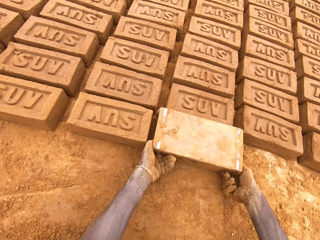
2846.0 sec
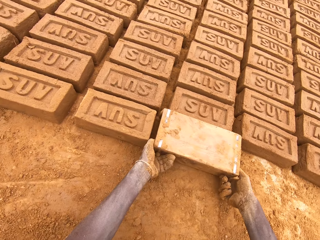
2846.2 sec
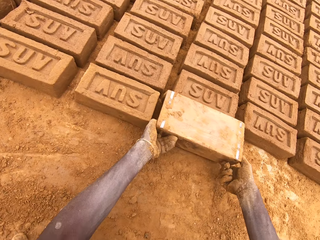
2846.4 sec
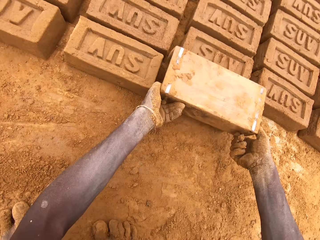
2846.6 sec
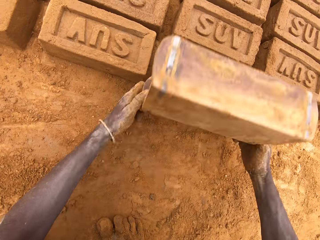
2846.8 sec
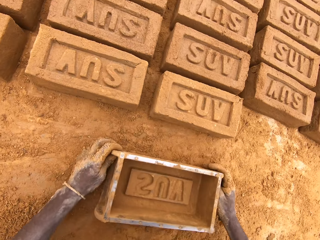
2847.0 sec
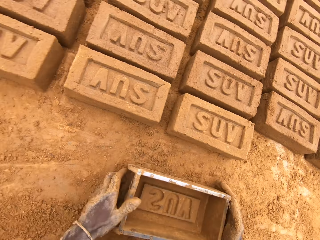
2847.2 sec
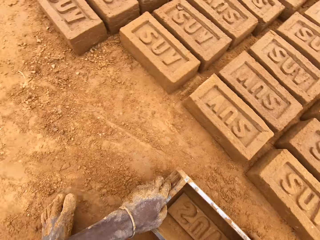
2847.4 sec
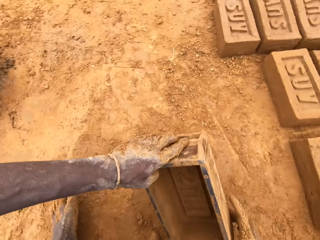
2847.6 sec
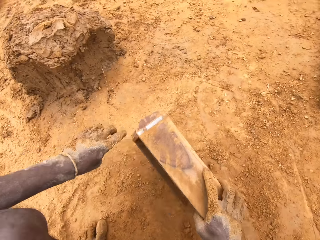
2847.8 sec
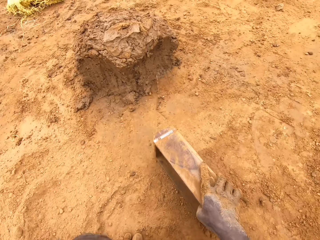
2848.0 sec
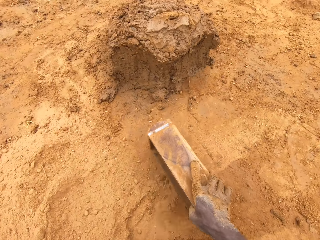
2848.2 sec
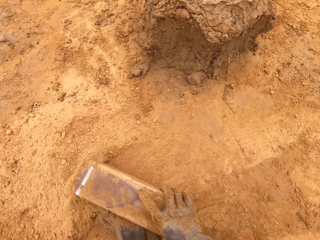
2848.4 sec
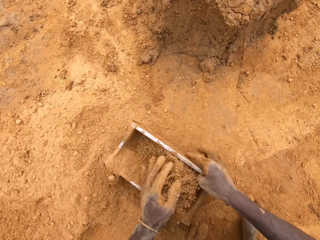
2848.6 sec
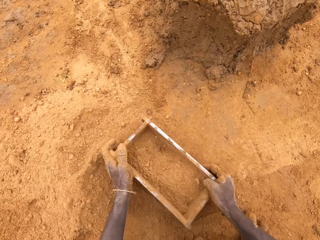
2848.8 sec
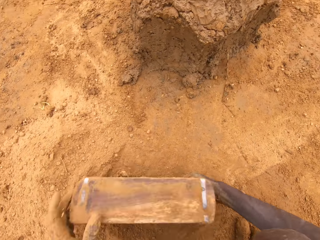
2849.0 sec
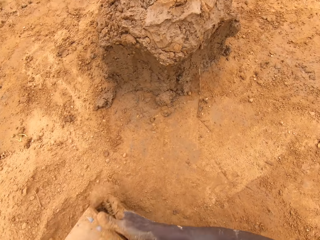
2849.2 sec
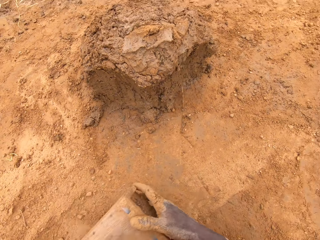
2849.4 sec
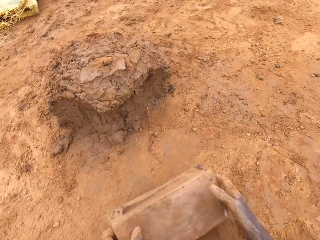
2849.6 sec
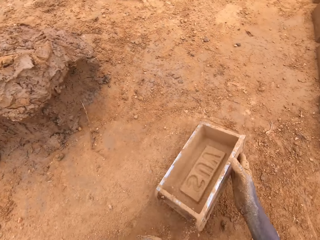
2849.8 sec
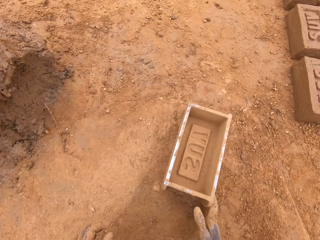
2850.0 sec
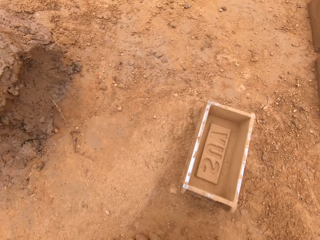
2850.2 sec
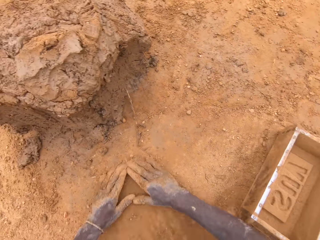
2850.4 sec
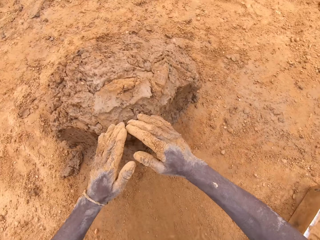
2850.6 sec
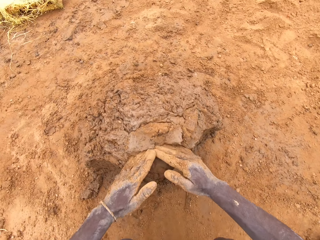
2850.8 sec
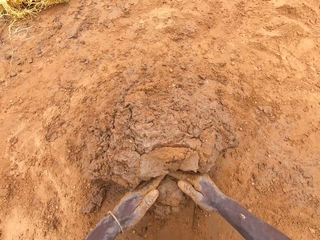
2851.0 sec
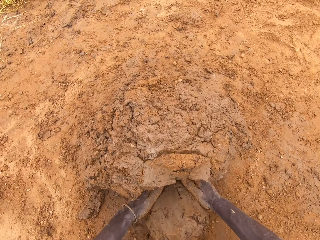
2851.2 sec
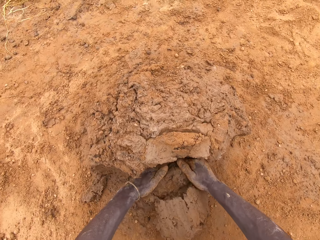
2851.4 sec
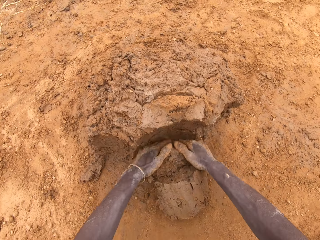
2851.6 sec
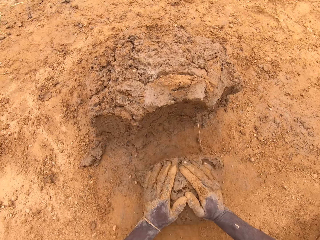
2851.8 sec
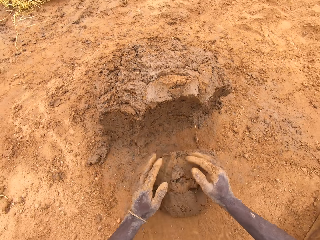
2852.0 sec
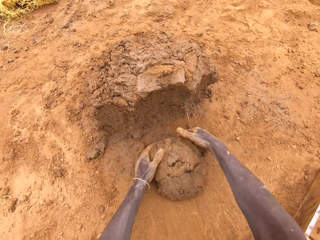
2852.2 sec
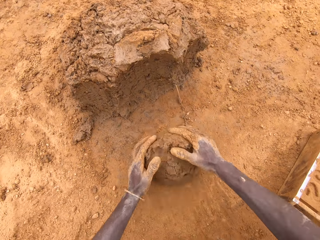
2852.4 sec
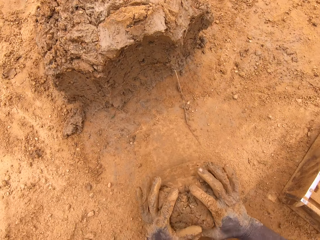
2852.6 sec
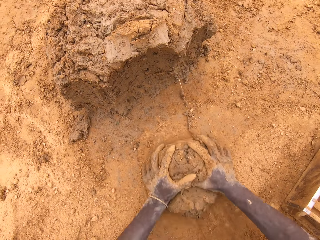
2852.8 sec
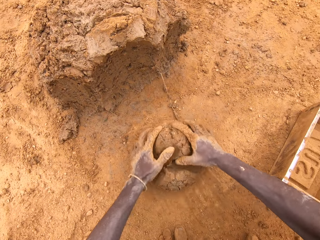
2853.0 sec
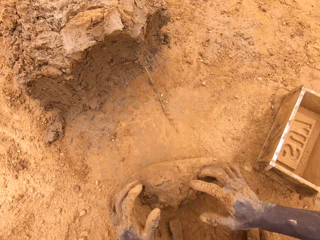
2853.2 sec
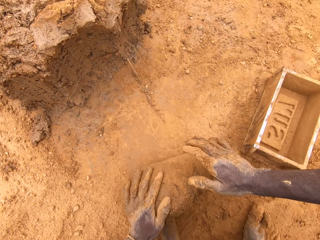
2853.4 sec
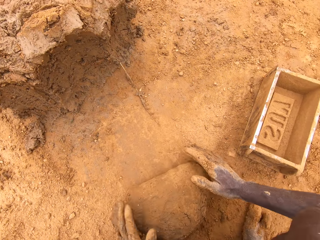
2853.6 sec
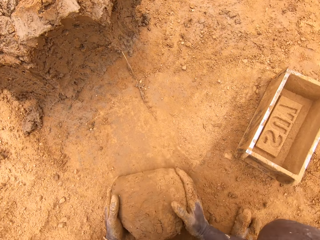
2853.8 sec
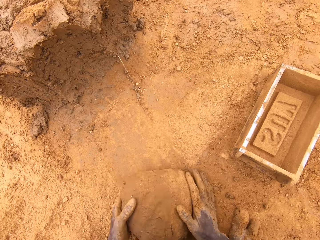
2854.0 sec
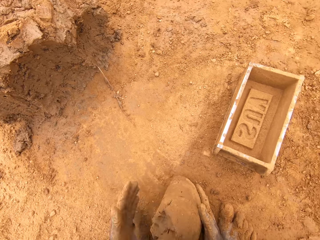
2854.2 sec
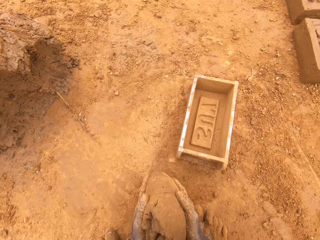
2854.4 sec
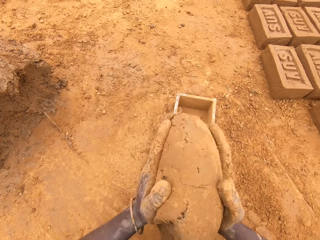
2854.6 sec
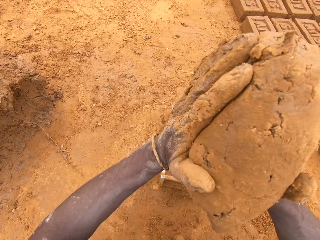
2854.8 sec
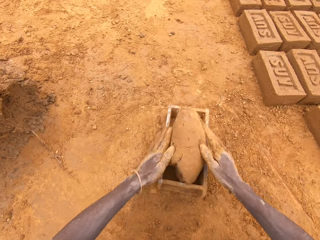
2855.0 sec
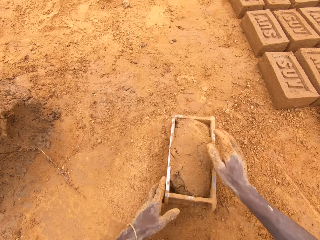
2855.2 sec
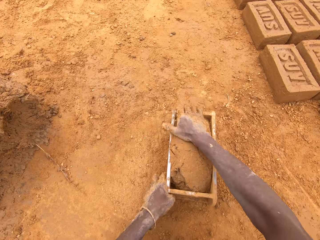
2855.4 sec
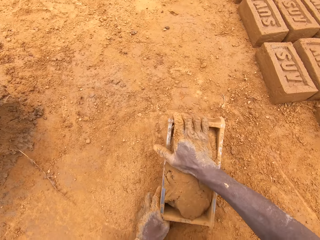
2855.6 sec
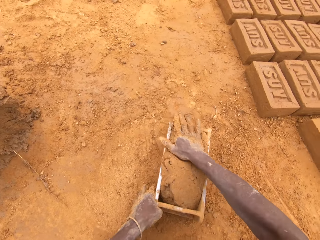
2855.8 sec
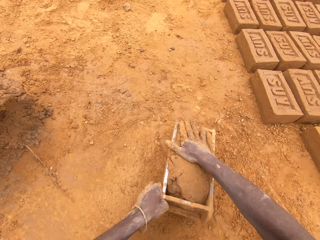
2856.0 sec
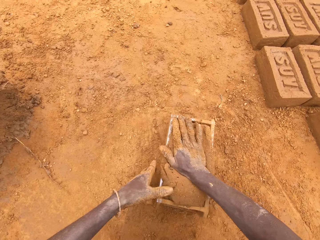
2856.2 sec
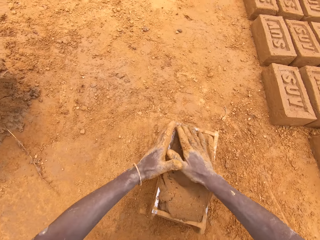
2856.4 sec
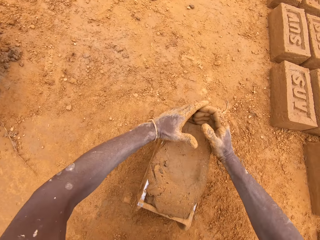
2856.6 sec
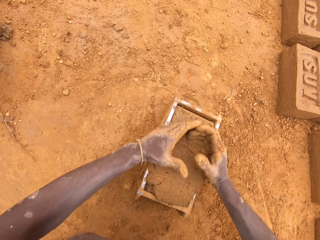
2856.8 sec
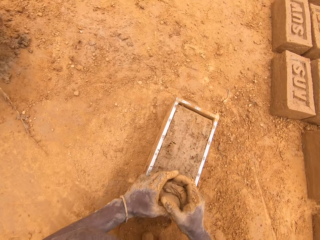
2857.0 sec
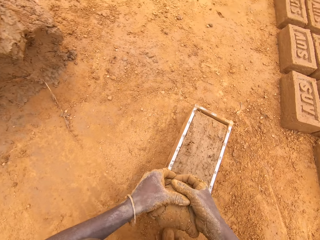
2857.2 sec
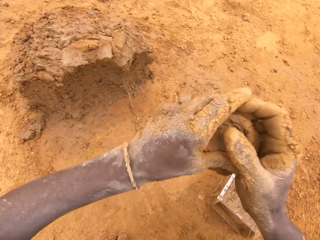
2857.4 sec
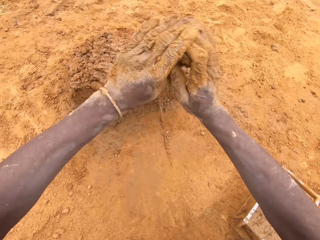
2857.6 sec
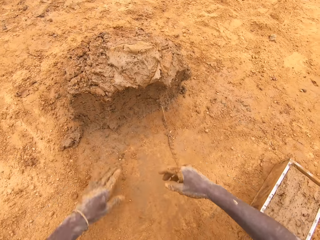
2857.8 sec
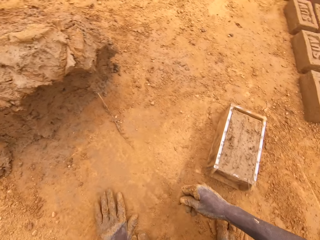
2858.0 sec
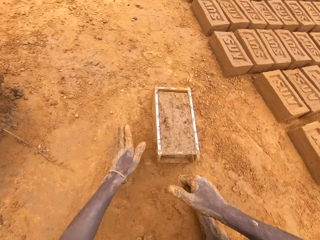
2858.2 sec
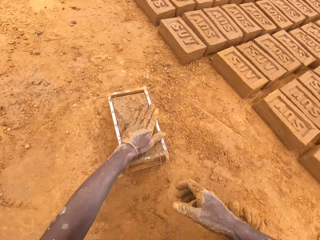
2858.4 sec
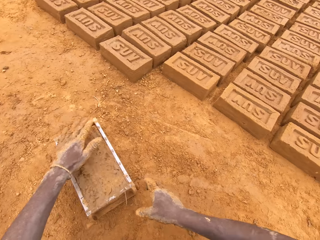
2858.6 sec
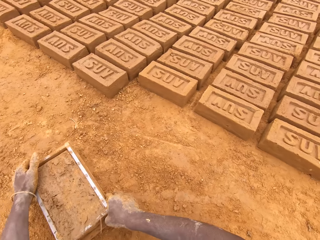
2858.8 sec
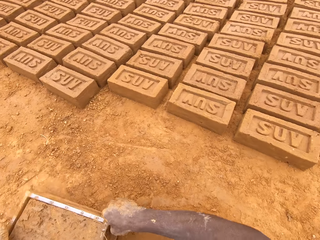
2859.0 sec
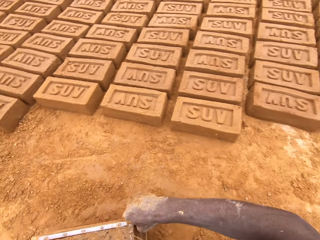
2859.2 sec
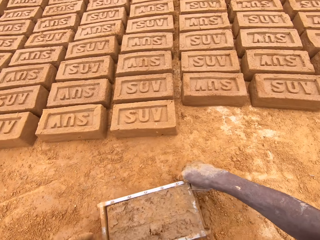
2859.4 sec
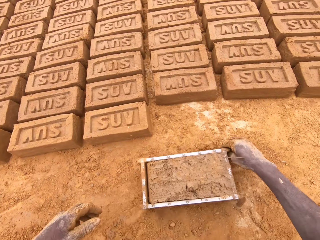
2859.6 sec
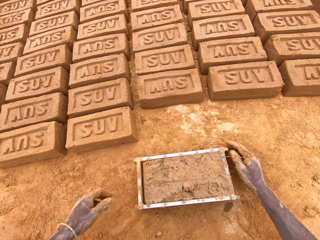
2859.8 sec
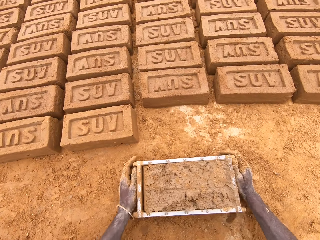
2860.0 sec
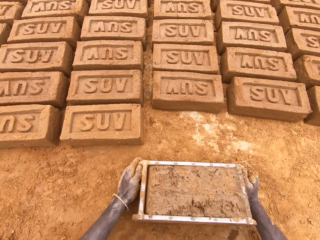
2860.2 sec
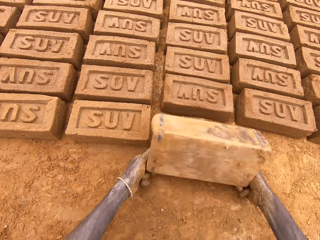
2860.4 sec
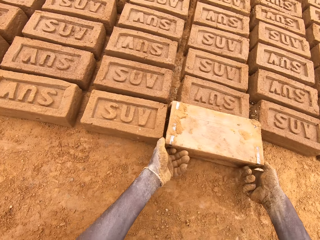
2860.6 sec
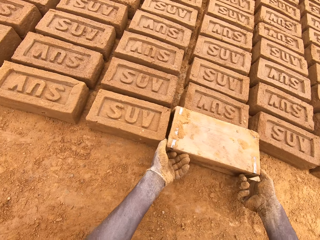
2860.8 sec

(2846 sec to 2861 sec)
The camera wearer inverts the box or brick mold. He puts molded clay on the ground. He pulls the box and moves the box. He spreads soil in the brick mold. He puts soil in the box. He pours the soil. He puts down the brick mold on the ground. He cuts clay with his hands. He scoops soil with the hands. He molds clay on the ground. He puts clay in the brick mold. He moves the box. He scoops clay from the brick mold. He levels the clay in the box. He heaps the clay. He puts down clay on the ground. He picks up the brick mold. He moves the box. He puts down molded clay on the ground. He inverts the box on the ground.

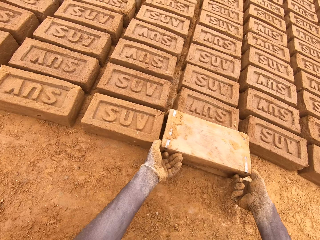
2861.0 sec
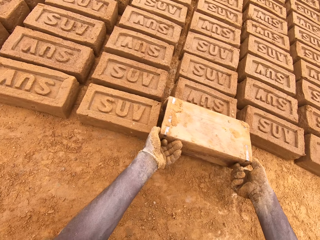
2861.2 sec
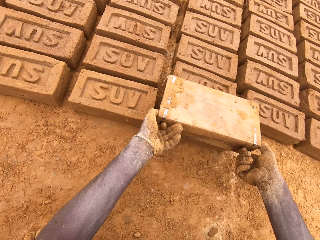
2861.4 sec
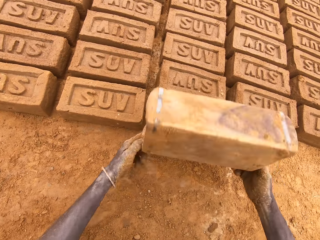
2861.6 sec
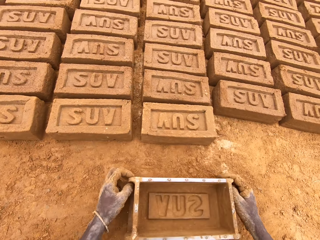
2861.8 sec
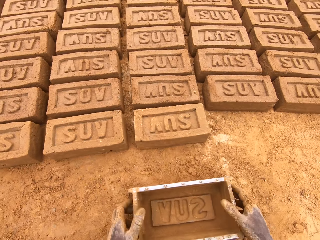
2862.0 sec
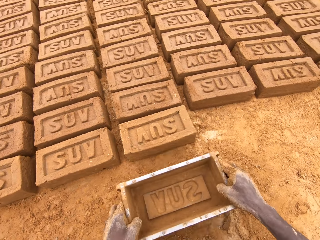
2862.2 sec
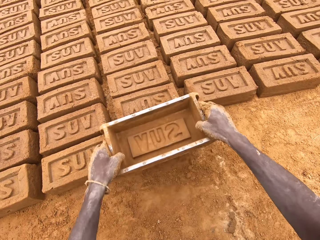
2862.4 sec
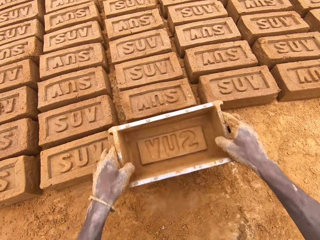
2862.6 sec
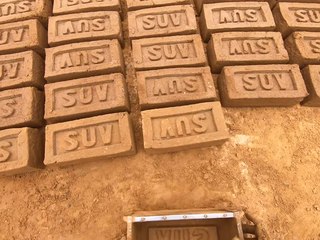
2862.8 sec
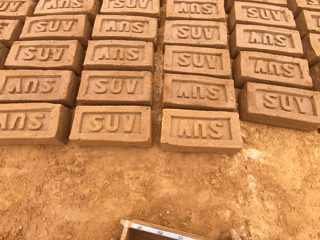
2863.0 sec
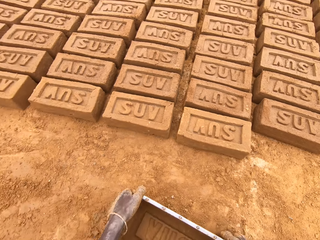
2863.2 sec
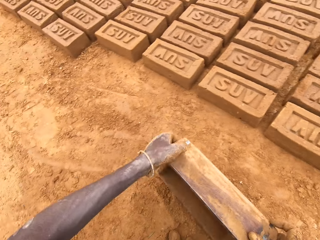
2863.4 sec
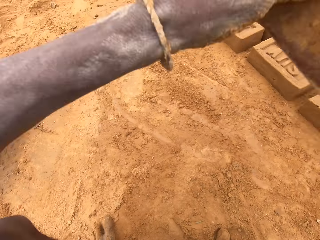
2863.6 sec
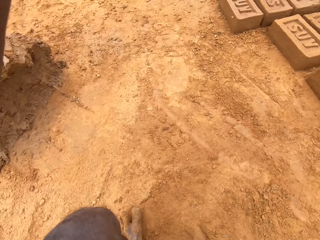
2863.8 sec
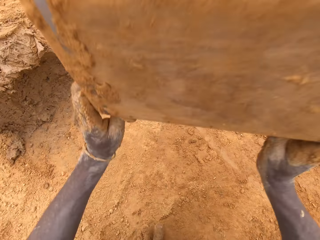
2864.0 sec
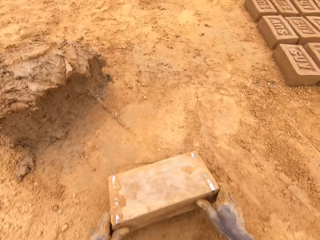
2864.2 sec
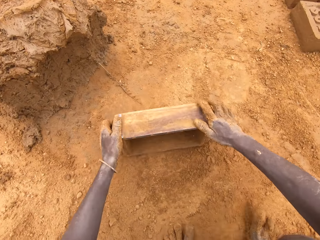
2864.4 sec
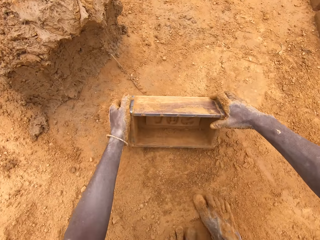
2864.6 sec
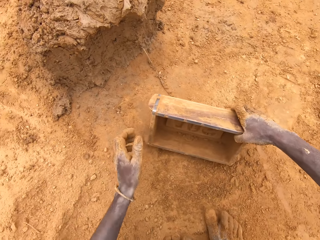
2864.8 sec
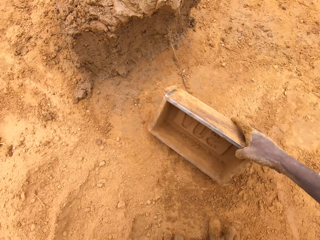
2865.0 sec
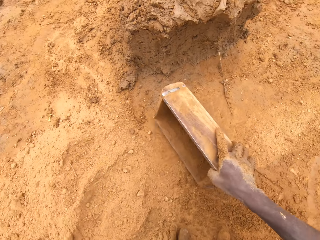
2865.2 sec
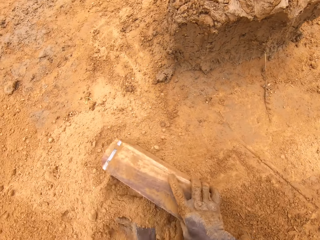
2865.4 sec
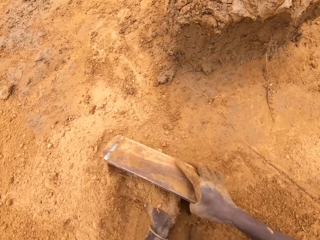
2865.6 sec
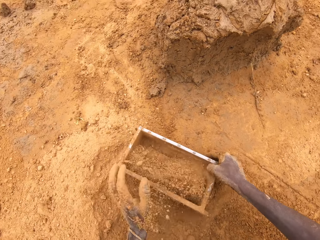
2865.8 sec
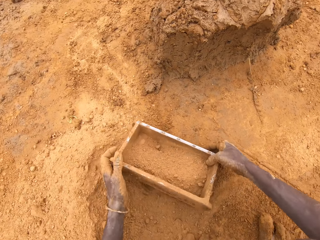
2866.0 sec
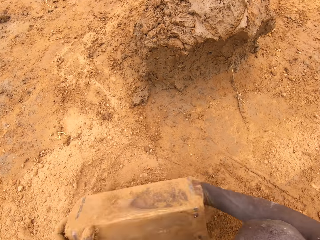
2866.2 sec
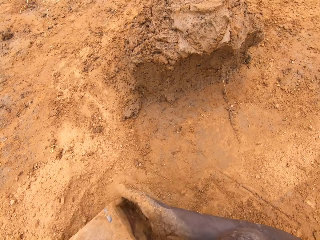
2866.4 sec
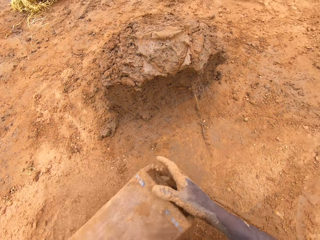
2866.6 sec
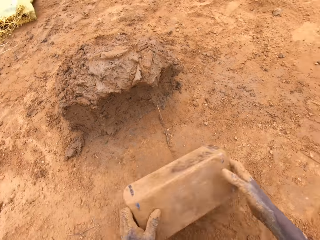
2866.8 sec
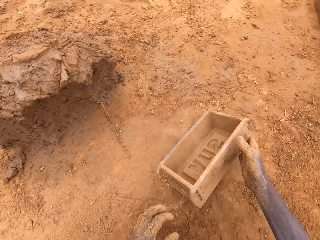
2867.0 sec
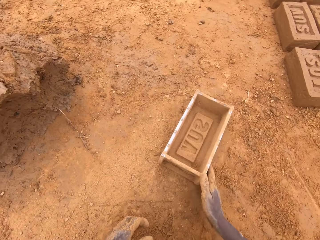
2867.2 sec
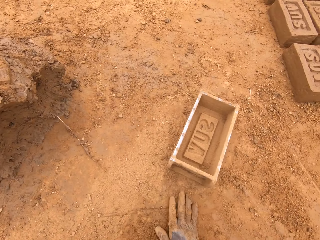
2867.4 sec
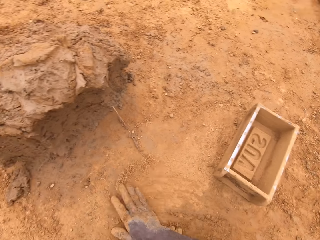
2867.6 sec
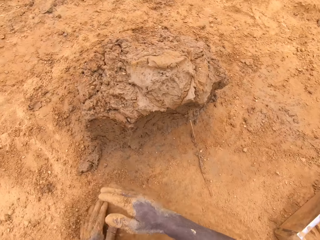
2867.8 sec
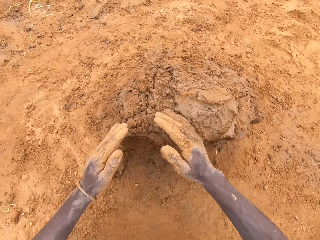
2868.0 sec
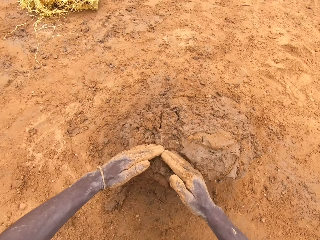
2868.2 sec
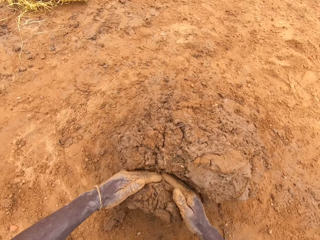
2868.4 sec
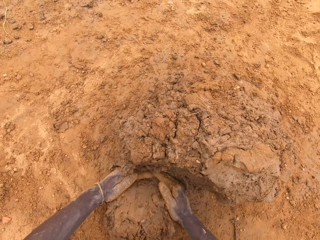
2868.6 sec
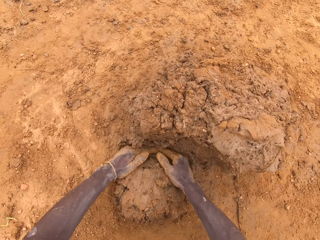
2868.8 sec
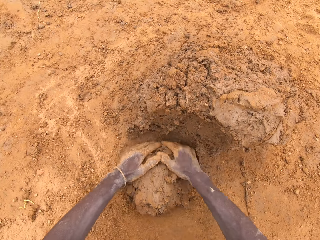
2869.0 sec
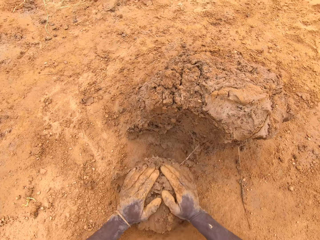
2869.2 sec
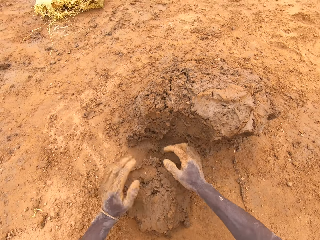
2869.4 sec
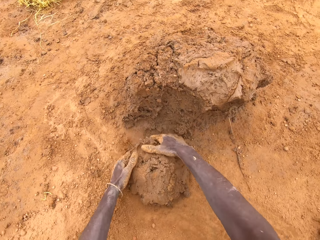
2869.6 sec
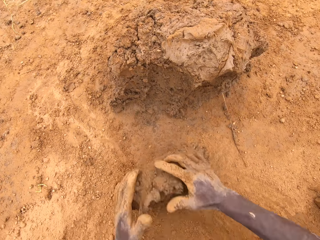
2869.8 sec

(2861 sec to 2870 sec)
The camera wearer pulls the box or brick mold and moves the box. He adjusts molded clay on the ground. He spreads soil on the brick mold. He puts soil in the box. He pours the soil. He puts down the brick mold on the ground. He moves the box. He spreads soil on the ground. He scoops soil with the hands. He cuts clay with his hands.
